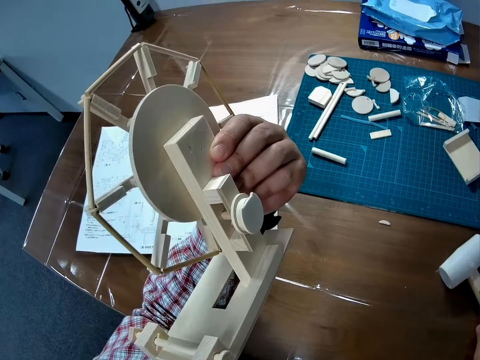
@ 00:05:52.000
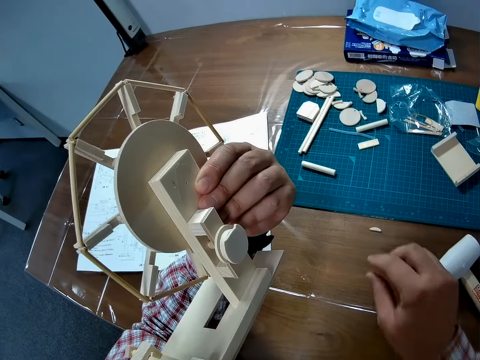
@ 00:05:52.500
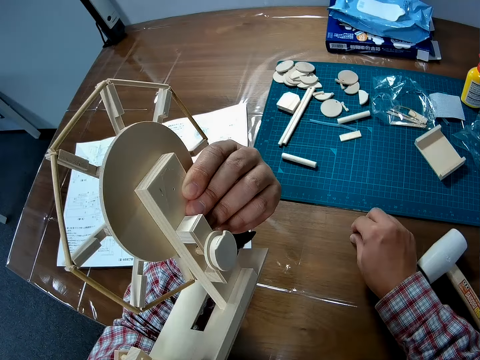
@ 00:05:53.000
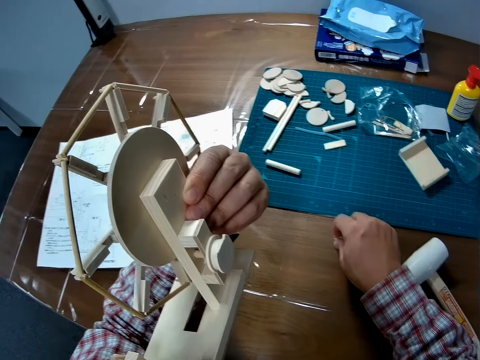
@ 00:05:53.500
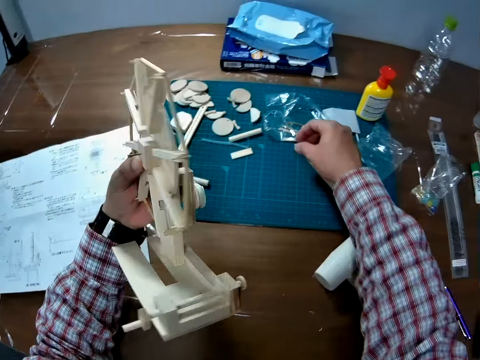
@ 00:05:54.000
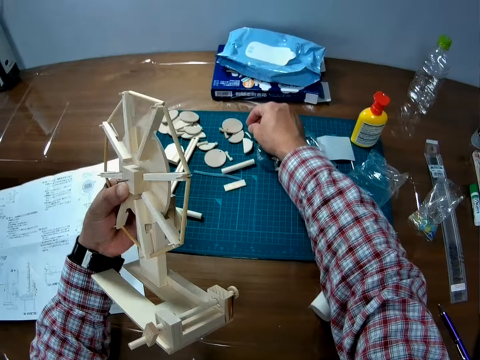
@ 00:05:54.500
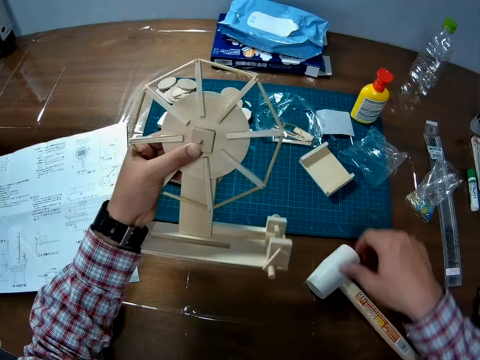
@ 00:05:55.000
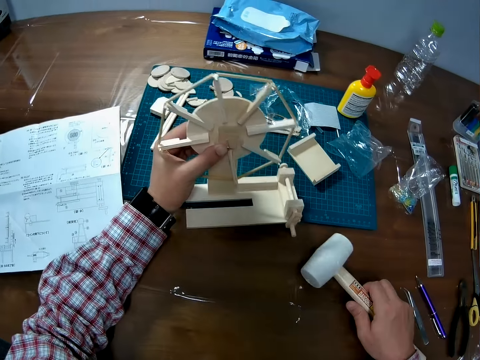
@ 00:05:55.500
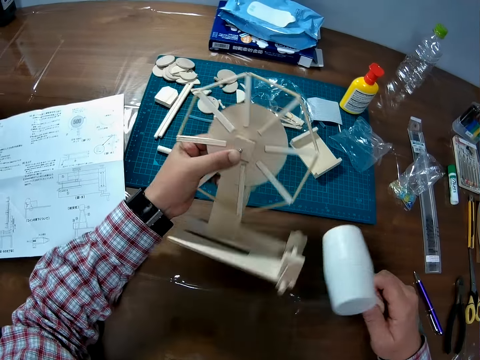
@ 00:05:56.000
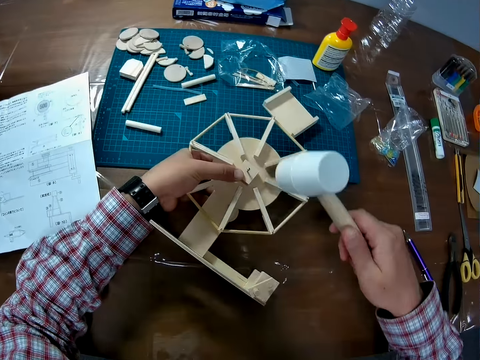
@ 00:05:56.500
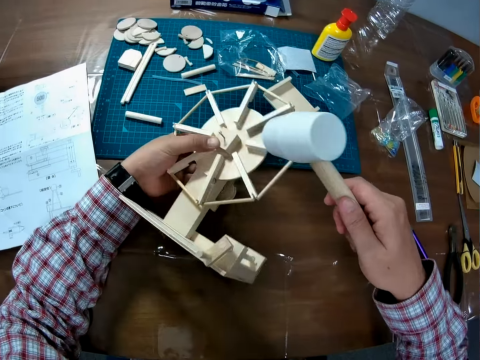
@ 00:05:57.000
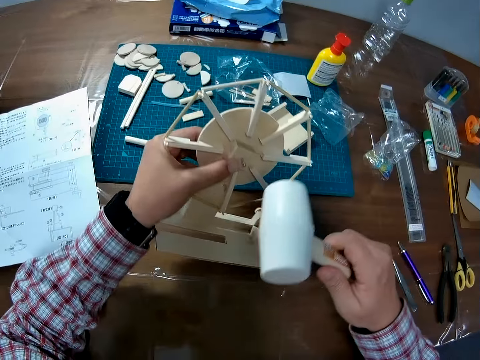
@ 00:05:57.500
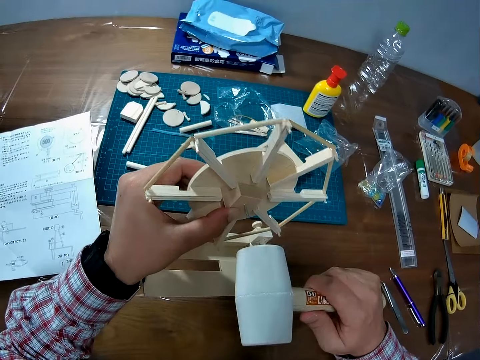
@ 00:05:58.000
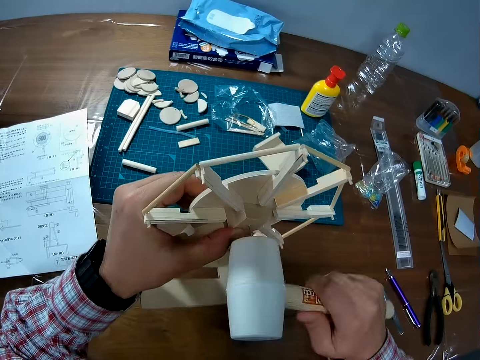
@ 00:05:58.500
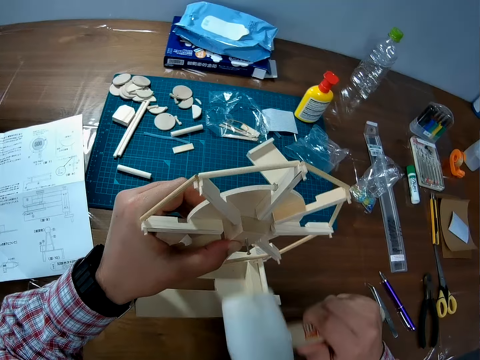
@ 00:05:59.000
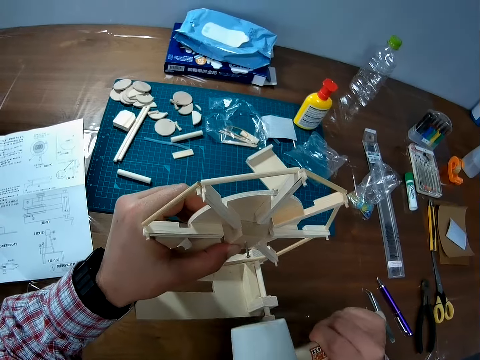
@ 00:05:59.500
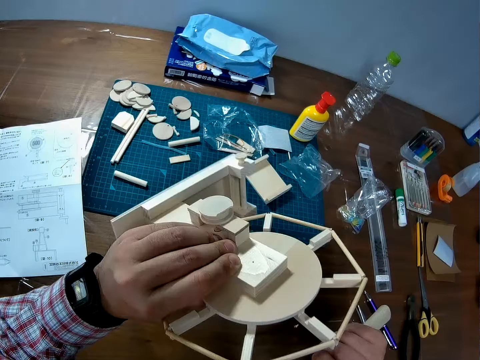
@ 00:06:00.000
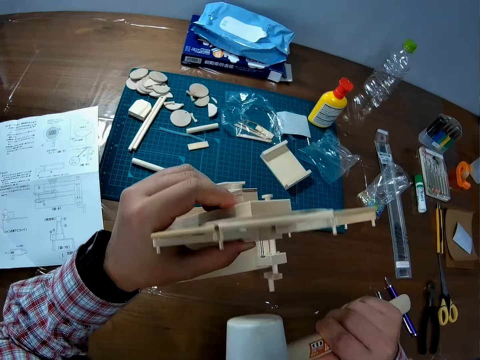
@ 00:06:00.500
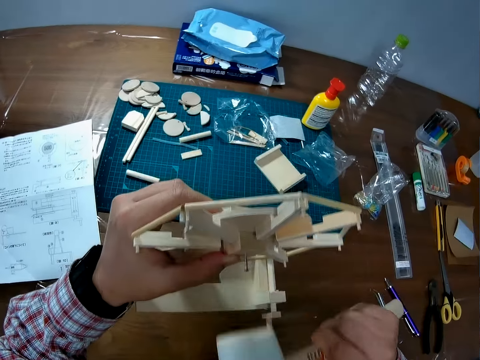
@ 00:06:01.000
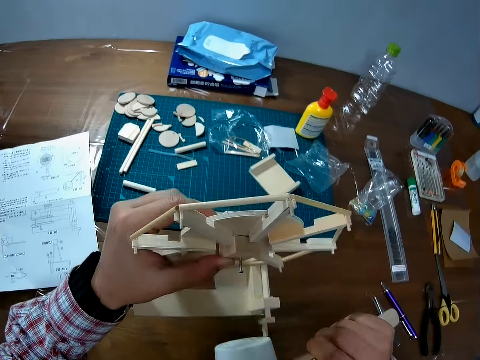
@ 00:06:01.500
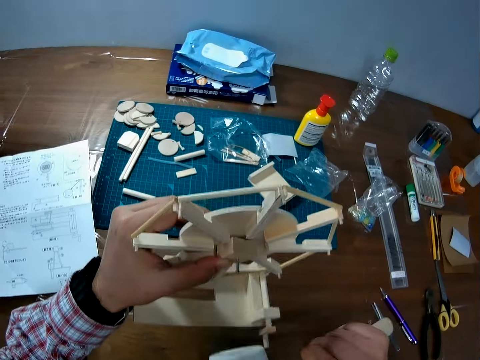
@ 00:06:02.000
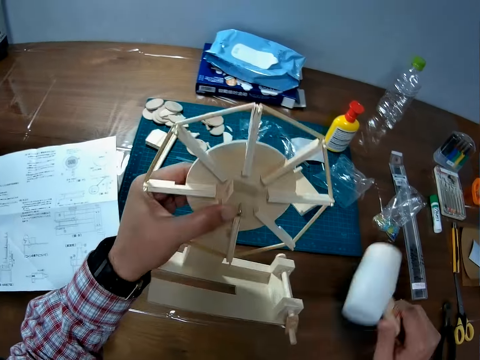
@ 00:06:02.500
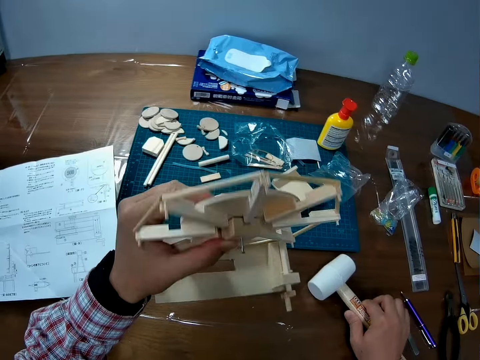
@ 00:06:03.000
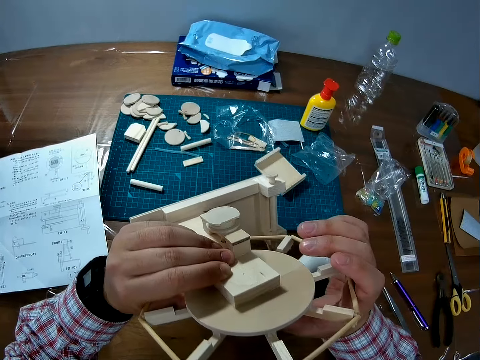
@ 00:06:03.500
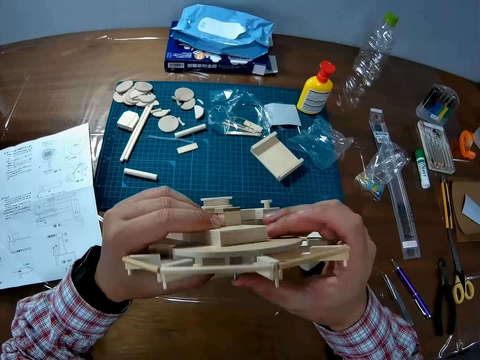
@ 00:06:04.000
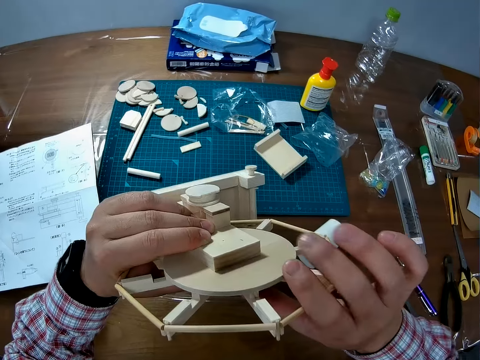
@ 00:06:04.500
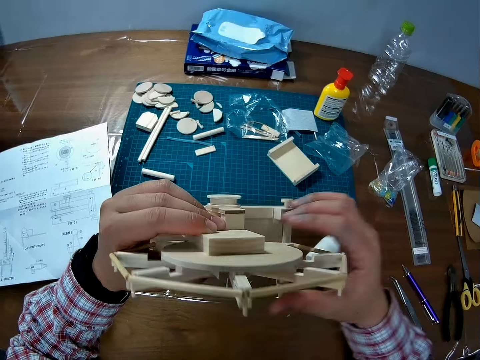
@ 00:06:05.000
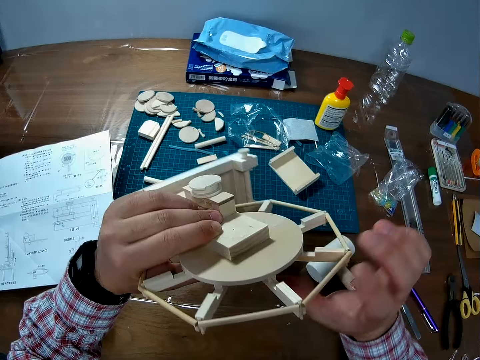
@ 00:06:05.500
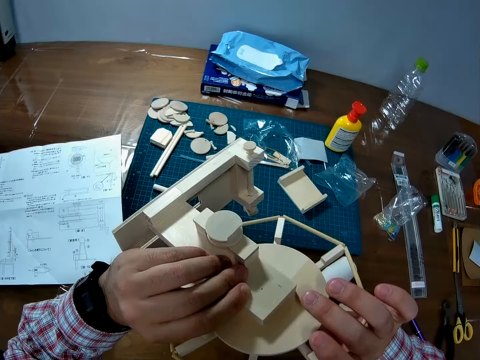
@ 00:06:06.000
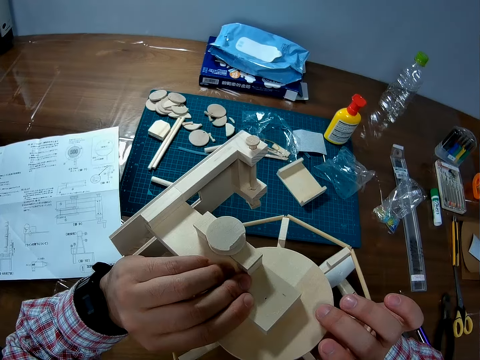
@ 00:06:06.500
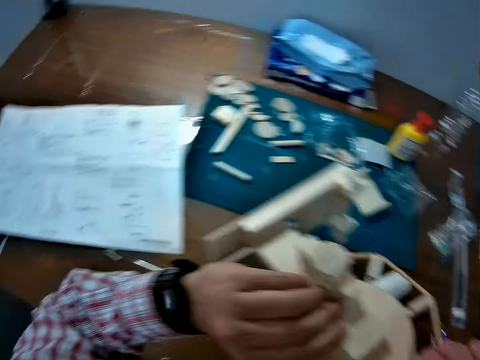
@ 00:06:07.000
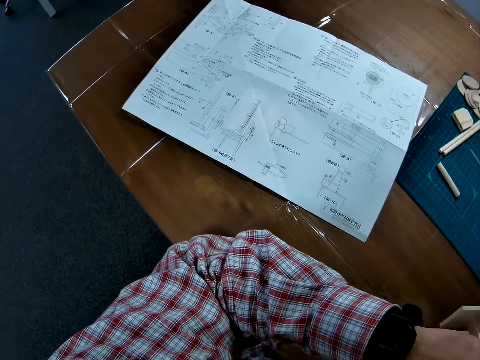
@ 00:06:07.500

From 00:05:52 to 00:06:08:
The camera wearer puts a rubber mallet or hammer on the table. They examine the wind mill. They remove a piece of wood from the table to the work mat or cutting mat. They pick up the hammer from the table. They put something on the cutting mat. They hit a nail on something using the rubber mallet. They turn something. They hit a nail on something using the rubber mallet. They put the rubber mallet on the table. They examine the wind mill. They remove one hand from something, hold something with both hands, and turn something.

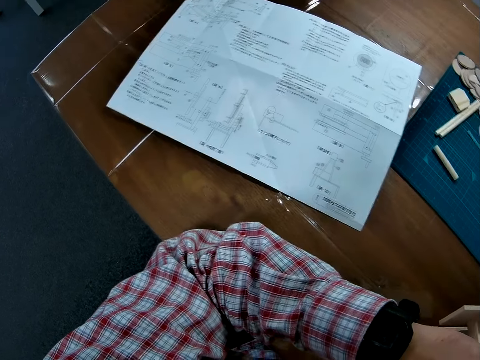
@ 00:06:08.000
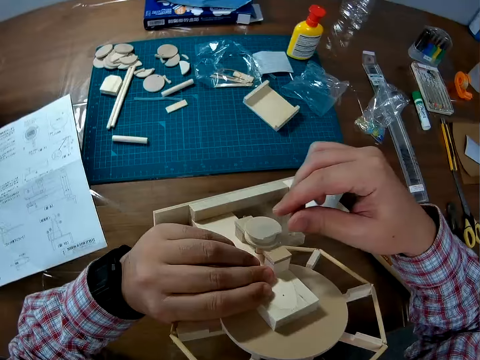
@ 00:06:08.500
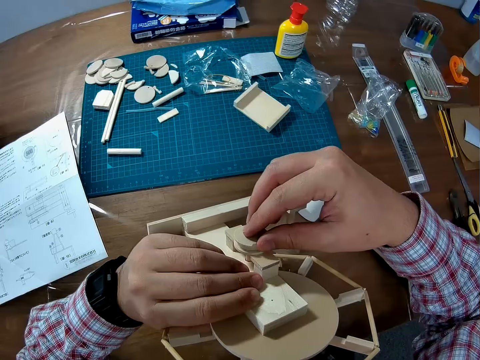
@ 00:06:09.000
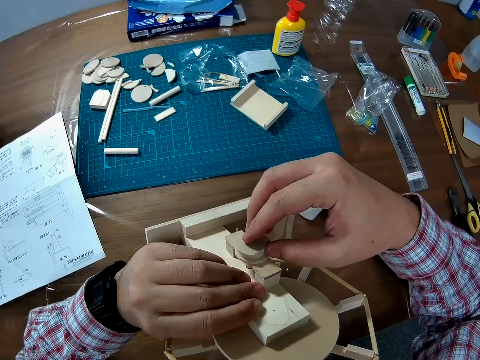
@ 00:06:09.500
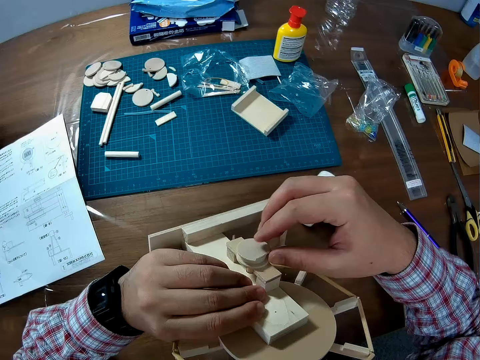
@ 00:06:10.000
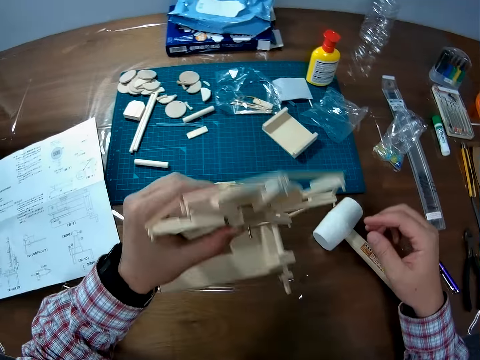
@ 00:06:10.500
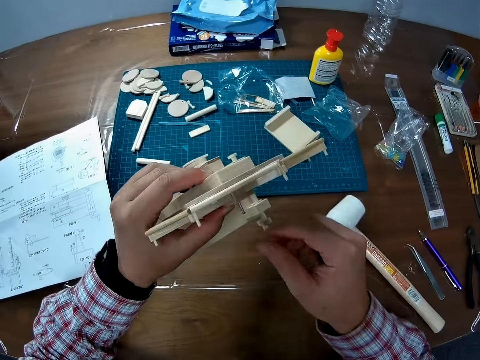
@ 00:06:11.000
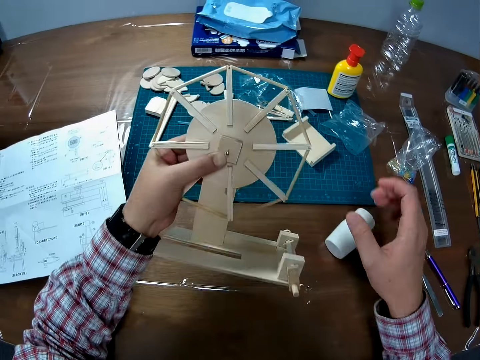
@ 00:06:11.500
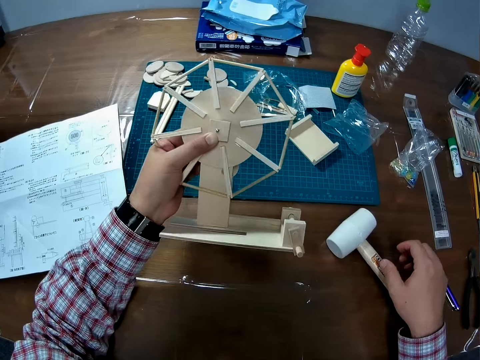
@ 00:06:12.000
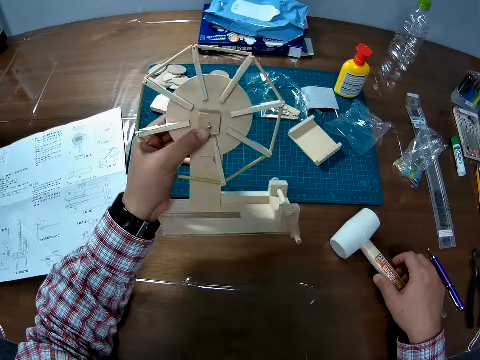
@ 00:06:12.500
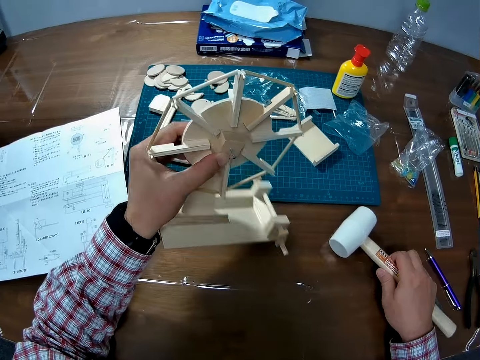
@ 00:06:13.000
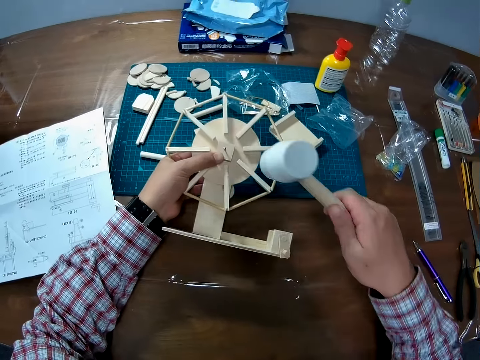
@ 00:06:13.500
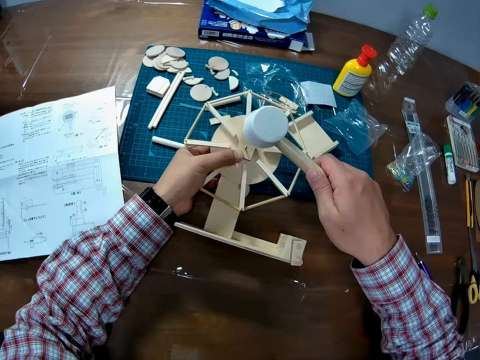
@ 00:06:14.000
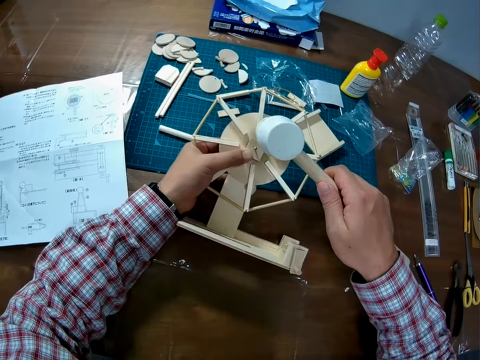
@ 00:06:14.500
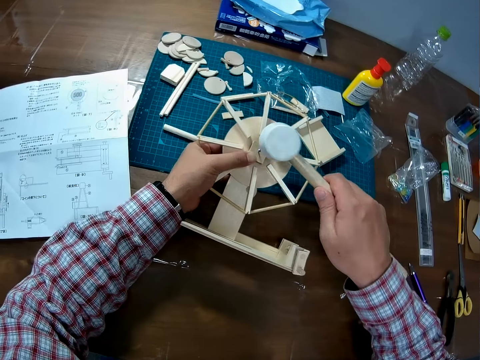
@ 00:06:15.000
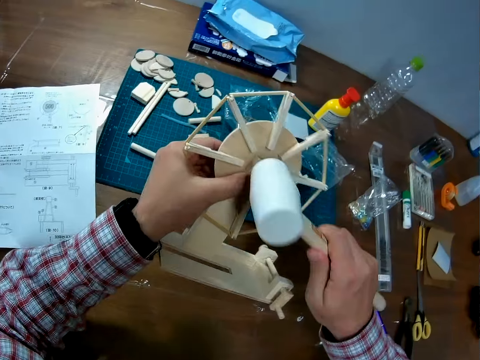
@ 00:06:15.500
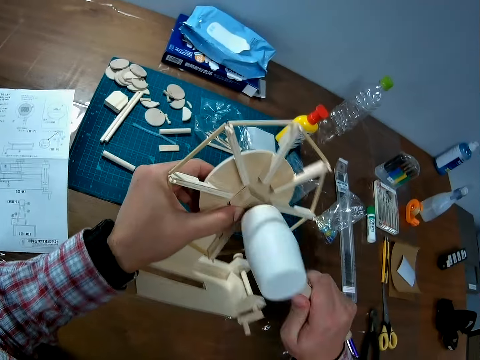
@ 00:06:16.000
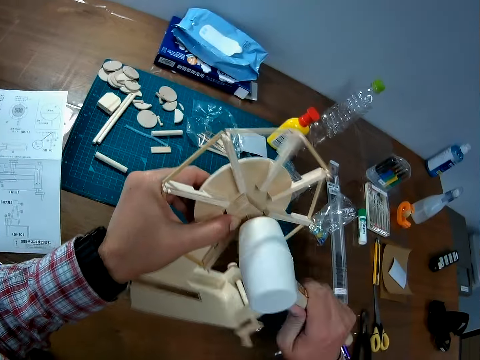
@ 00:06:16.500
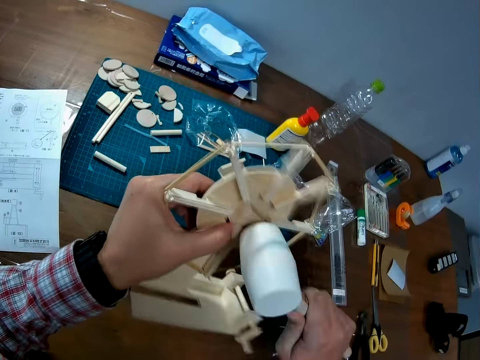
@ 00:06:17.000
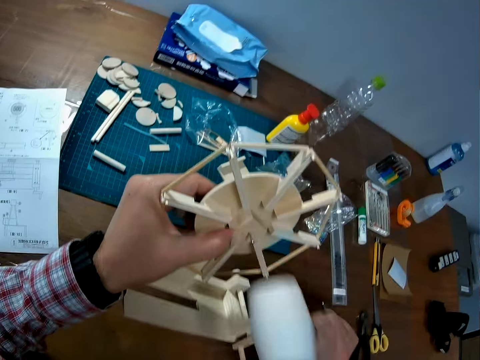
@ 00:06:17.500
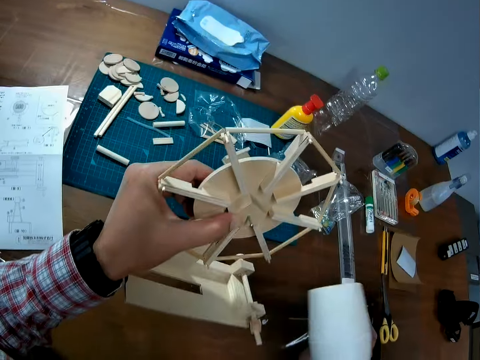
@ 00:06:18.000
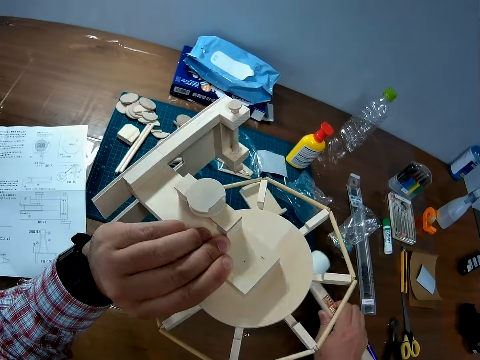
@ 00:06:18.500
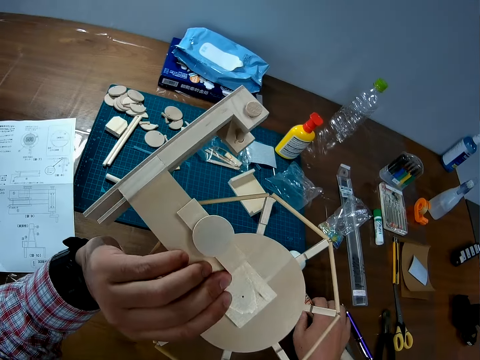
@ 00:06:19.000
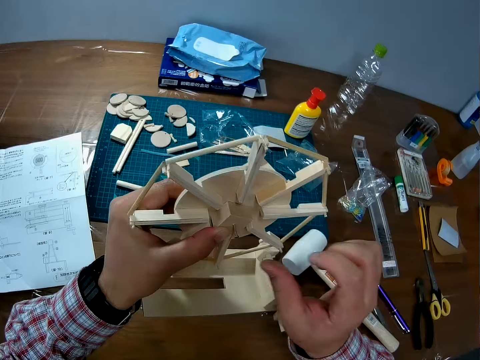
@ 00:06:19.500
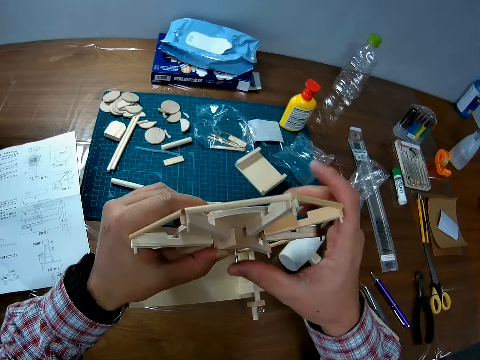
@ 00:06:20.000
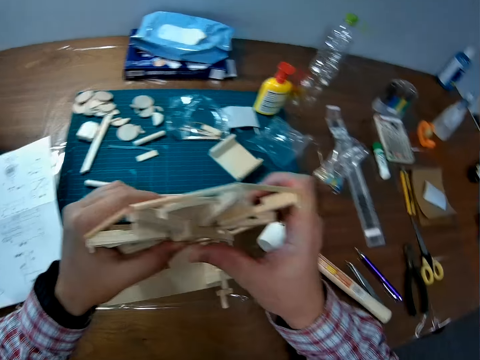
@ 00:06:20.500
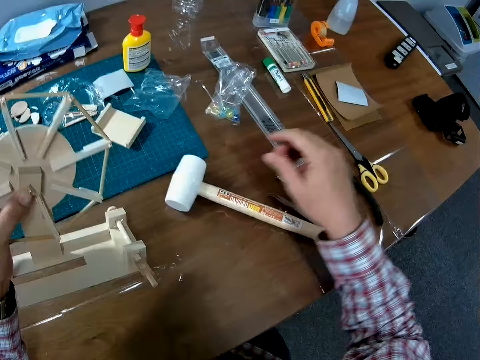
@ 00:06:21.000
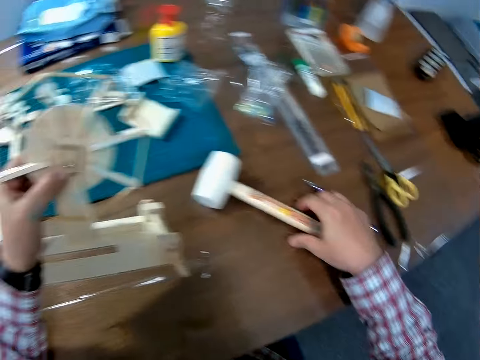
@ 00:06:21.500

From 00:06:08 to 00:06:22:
The camera wearer touches part of something with another hand. He removes one hand from something. He turns something. He picks up the hammer or rubber mallet from the table. He holds the wind mill on the table. He hits a nail on something using the rubber mallet. He turns something. He examines the wind mill in his left hand. He examines it again. He drops the hammer on the table. He turns something. He pushes the nail in with his thumb.
